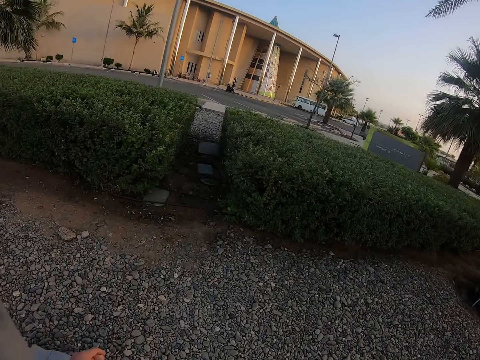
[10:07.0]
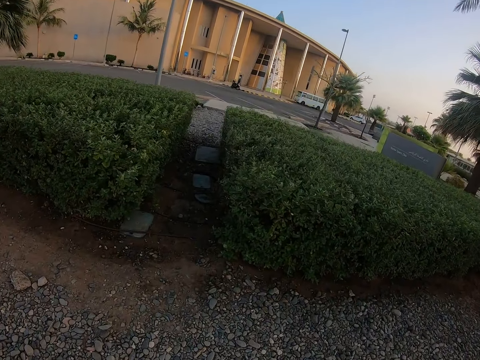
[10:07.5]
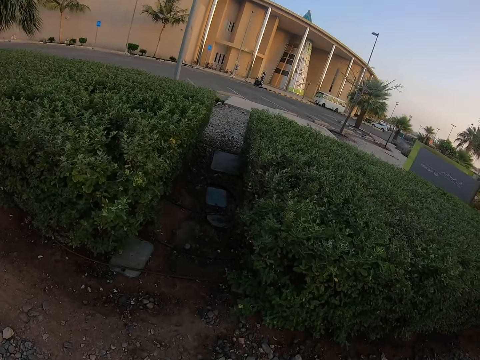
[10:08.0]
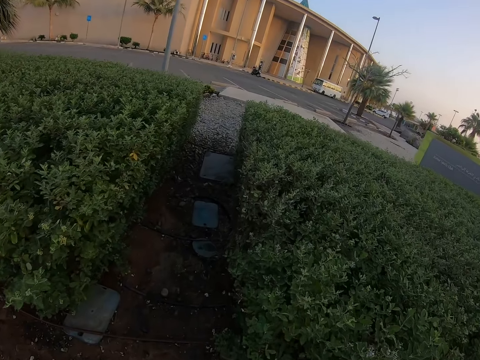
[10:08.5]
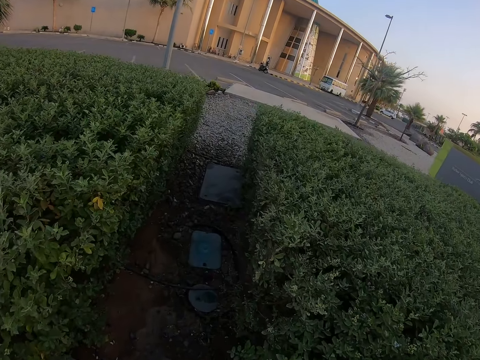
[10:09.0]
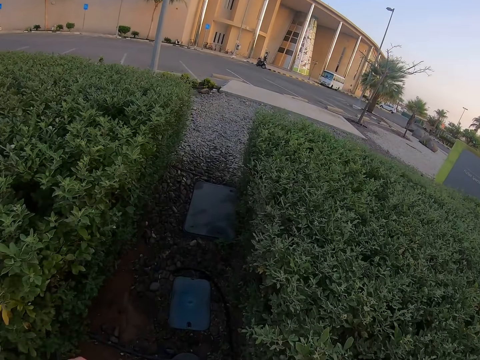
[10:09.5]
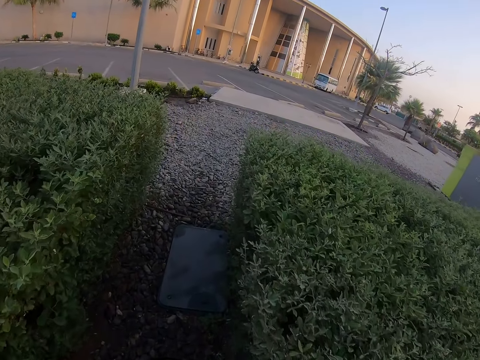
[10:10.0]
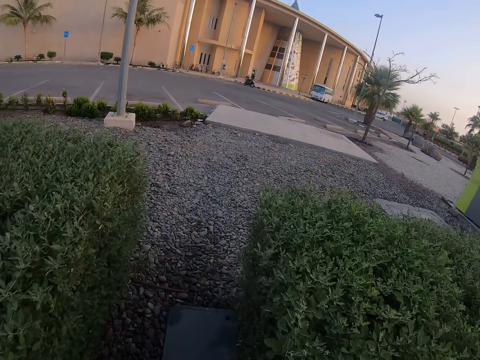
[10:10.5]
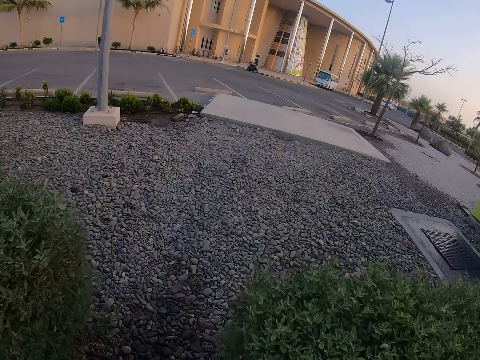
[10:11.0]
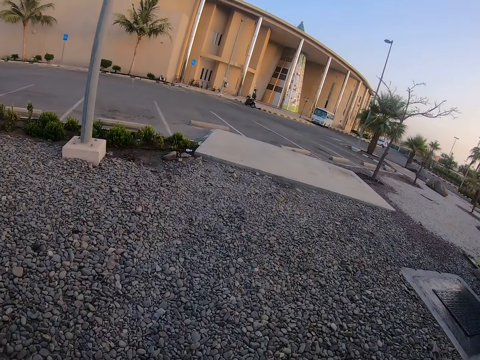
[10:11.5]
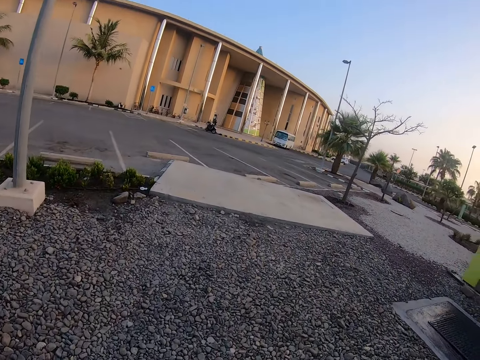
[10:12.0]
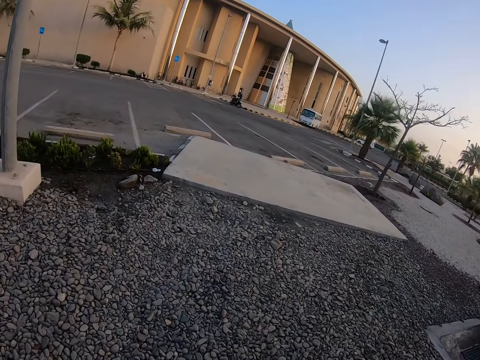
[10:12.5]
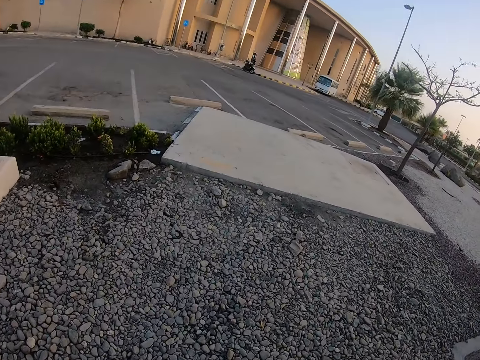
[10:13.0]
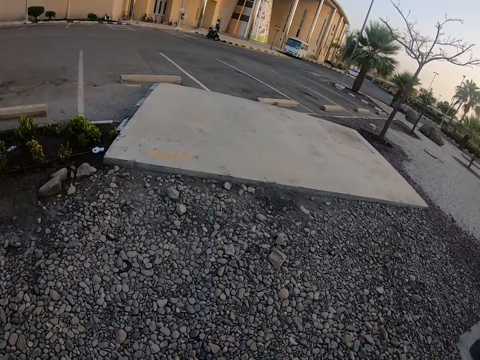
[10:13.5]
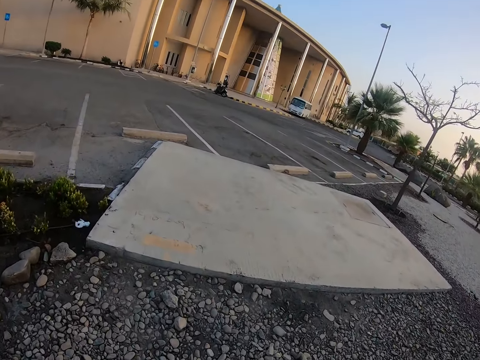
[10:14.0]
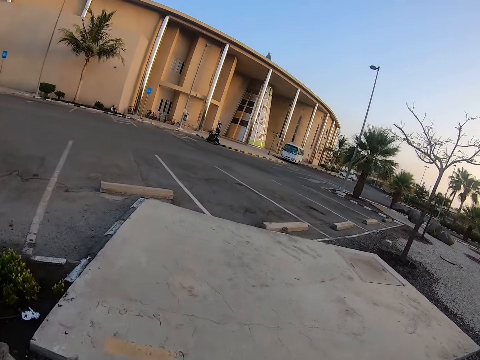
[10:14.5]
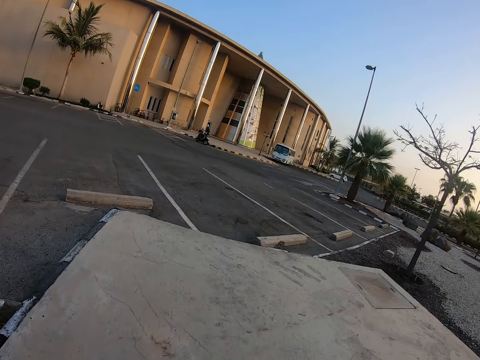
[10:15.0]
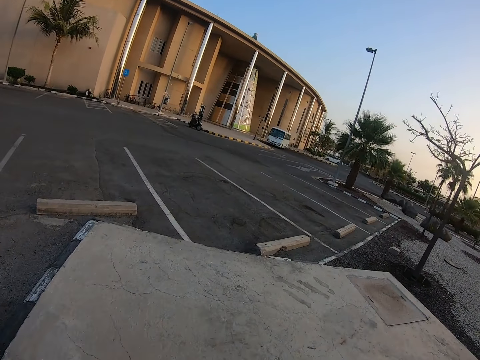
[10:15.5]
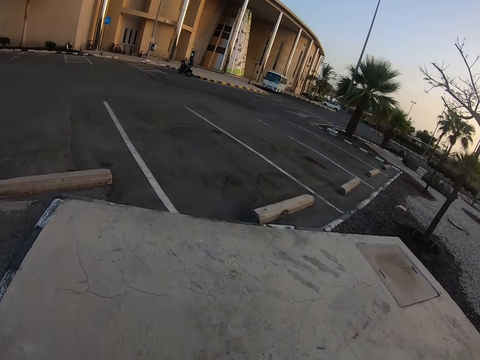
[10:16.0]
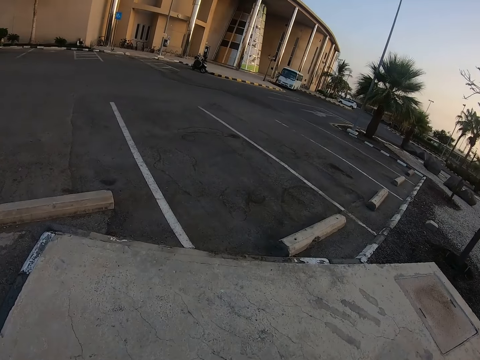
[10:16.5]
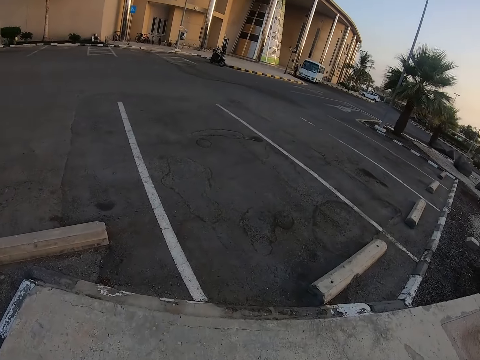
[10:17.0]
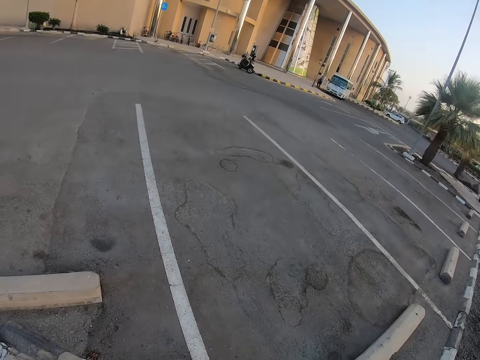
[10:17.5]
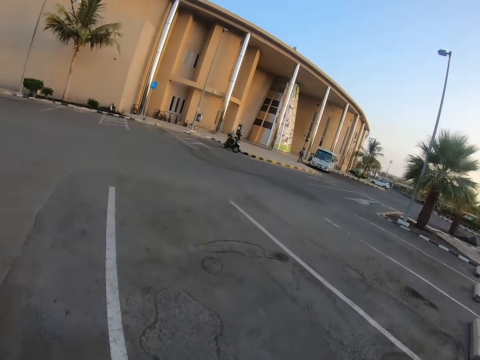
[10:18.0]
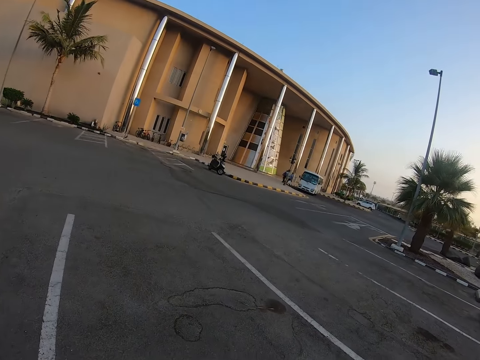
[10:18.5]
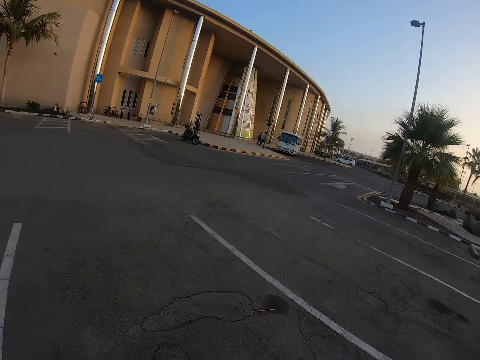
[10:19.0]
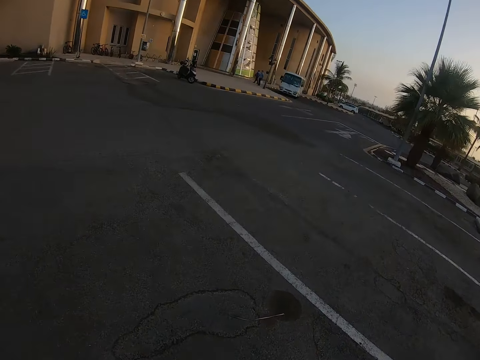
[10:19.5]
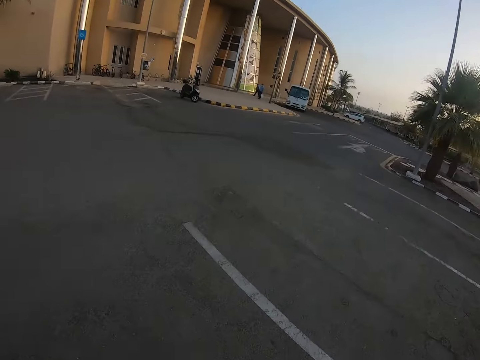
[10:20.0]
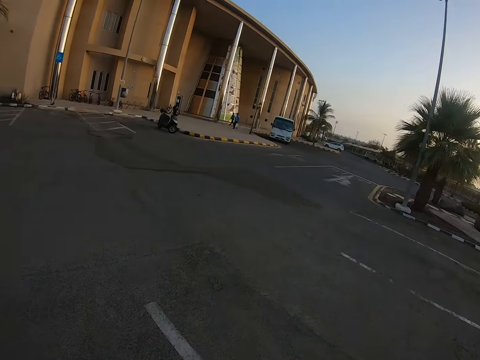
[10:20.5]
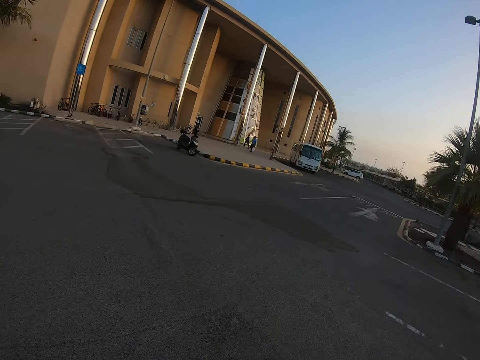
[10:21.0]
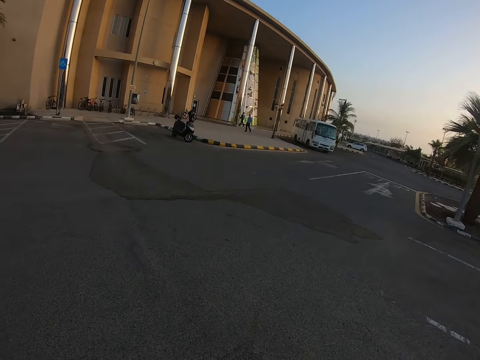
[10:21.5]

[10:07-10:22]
The camera wearer walks through the shrub. They walk towards the building.

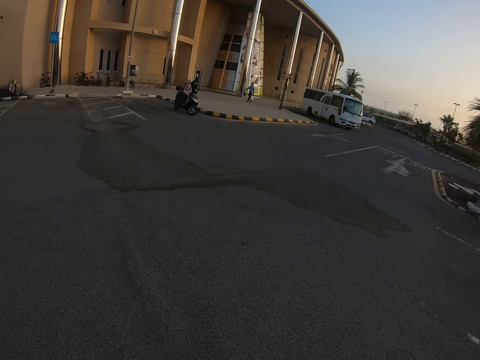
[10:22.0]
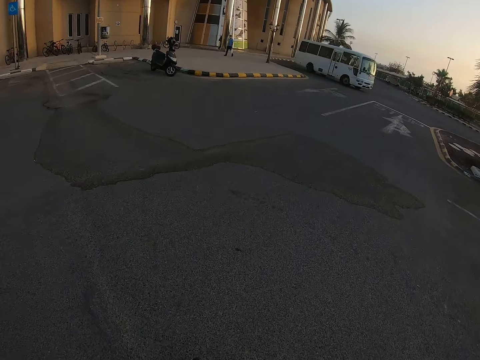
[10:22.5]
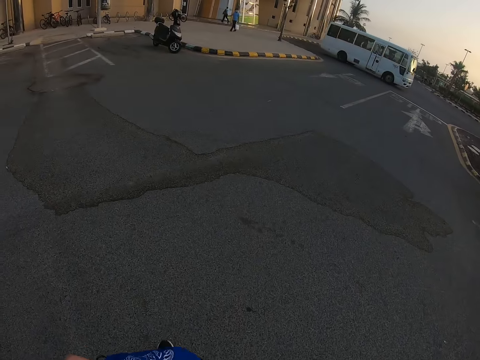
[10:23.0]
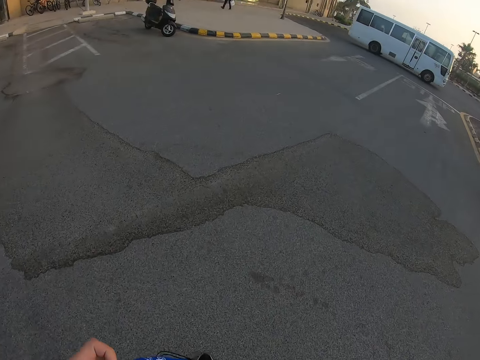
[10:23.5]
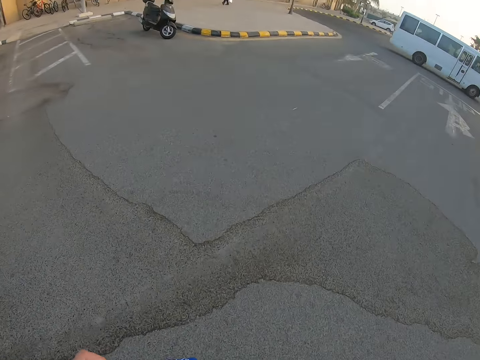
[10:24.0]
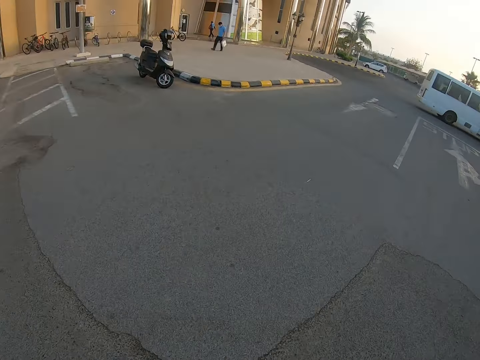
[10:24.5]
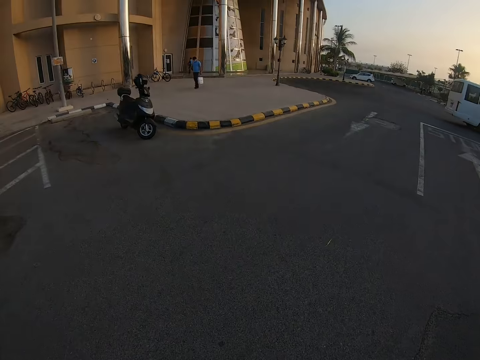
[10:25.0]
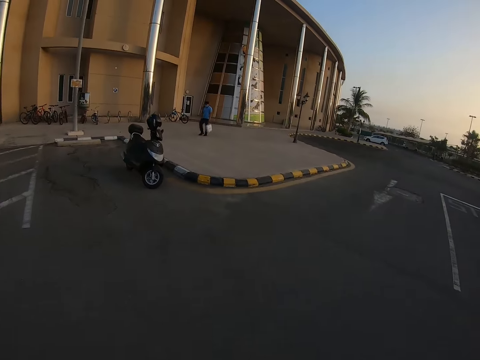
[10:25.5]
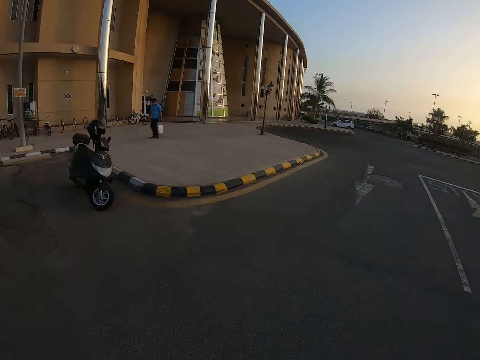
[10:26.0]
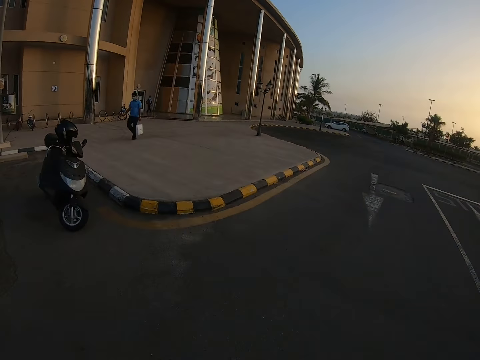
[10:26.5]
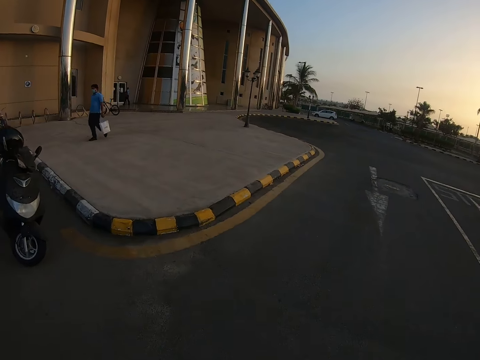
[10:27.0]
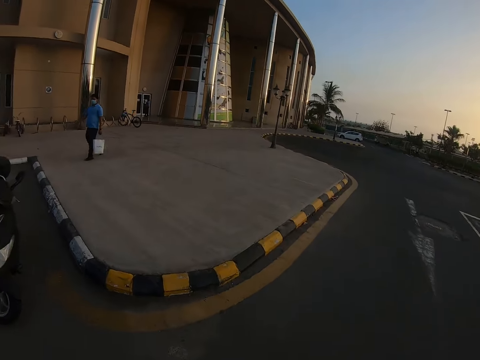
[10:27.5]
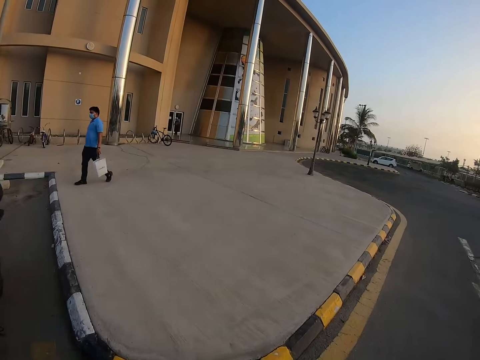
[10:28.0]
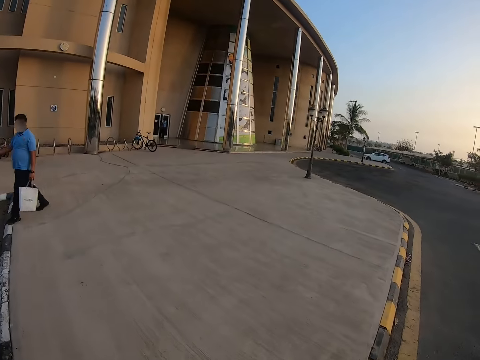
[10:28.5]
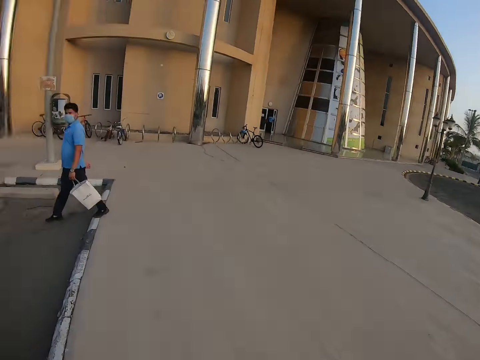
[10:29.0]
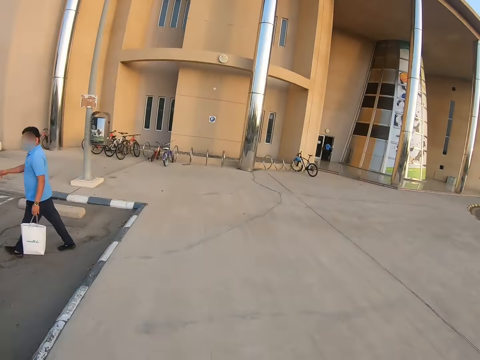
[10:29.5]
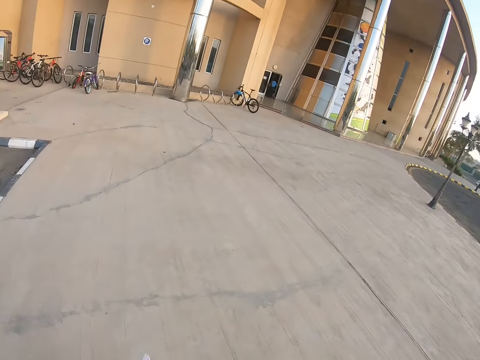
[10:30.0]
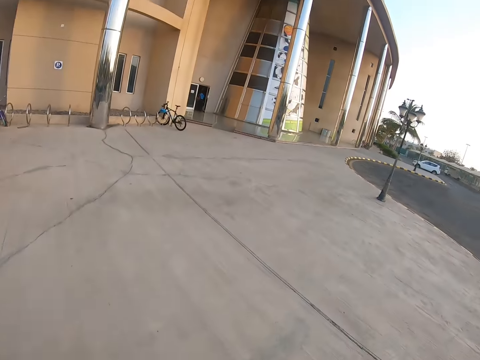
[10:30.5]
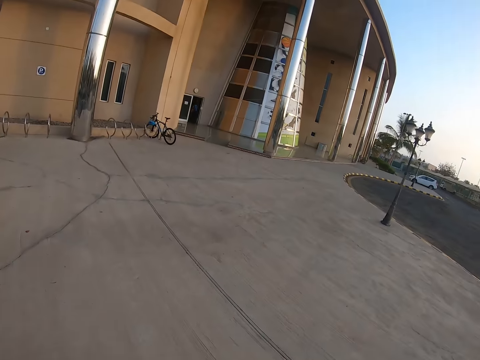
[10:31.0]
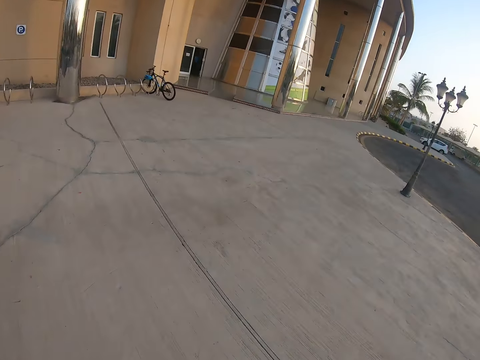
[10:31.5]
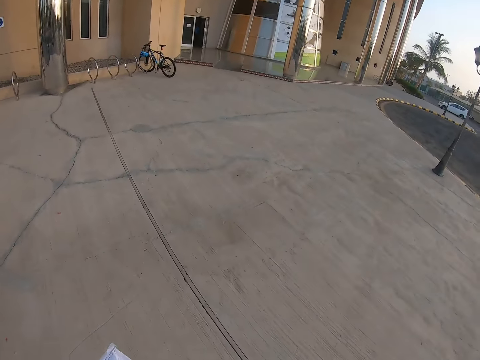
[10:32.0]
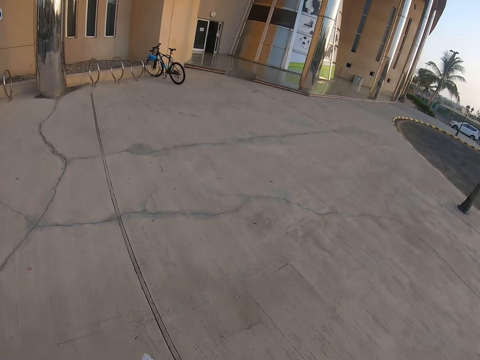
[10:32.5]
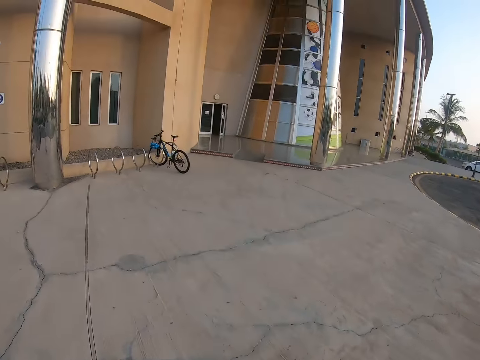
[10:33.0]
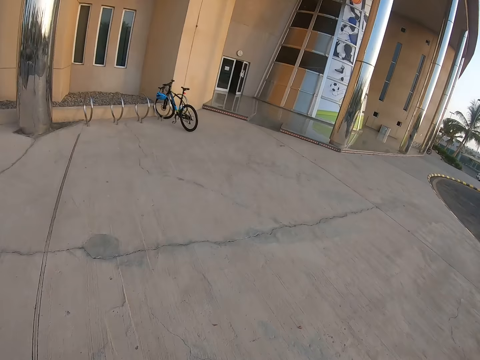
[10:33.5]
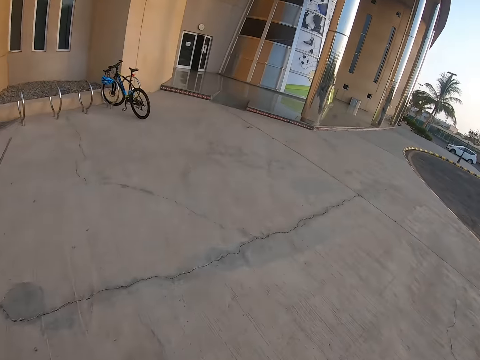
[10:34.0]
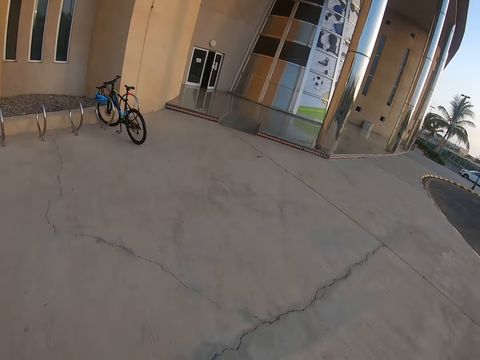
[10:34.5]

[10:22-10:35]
The camera wearer passes a packed motorbike. A man walks towards the road. The camera wearer walks towards the building.
